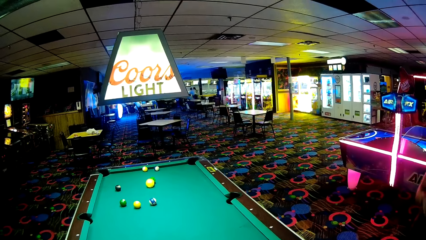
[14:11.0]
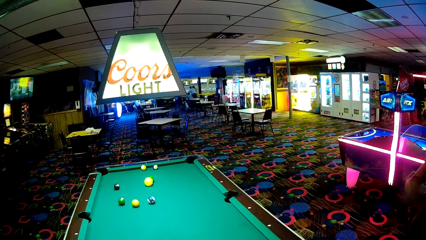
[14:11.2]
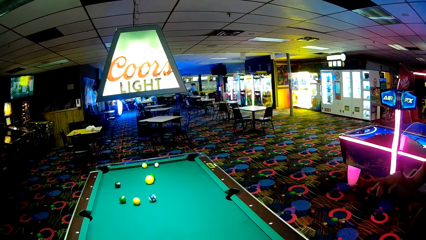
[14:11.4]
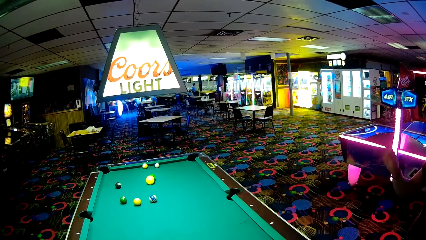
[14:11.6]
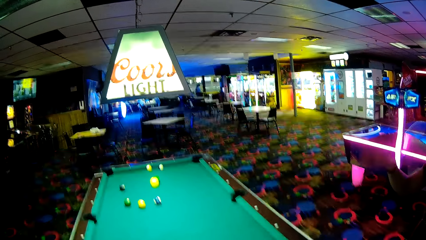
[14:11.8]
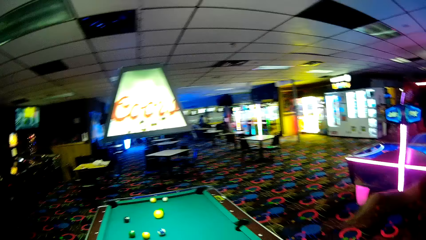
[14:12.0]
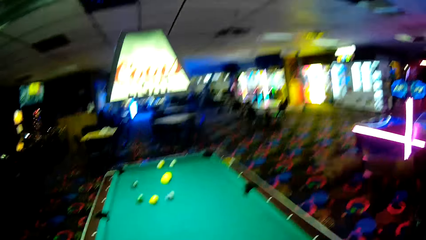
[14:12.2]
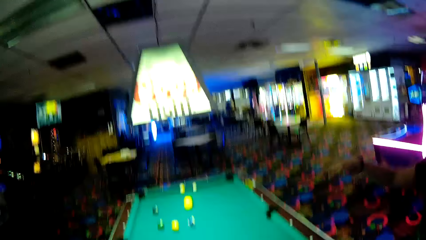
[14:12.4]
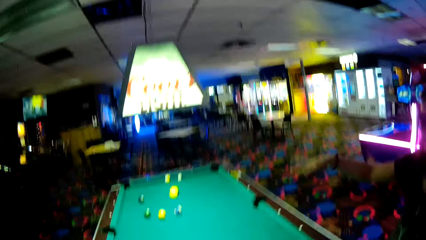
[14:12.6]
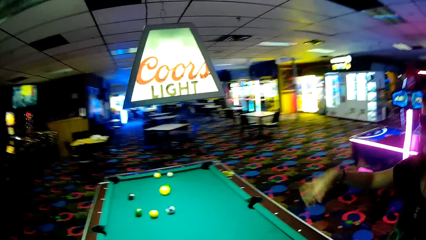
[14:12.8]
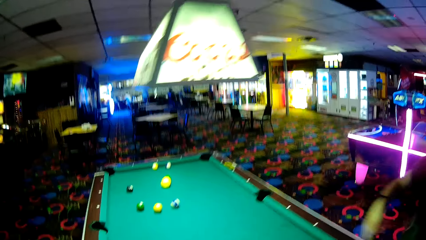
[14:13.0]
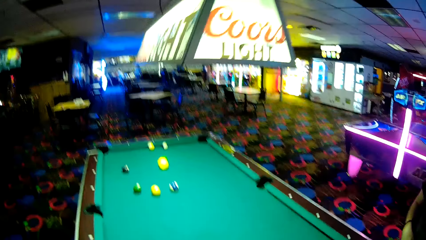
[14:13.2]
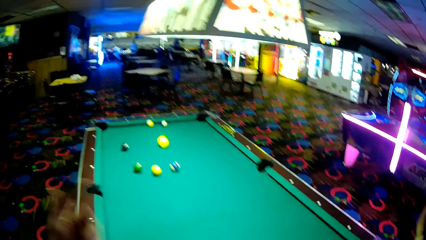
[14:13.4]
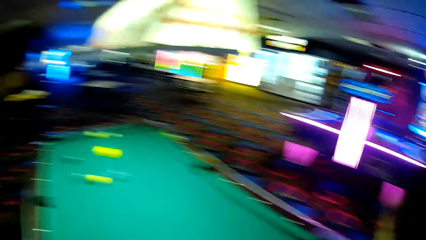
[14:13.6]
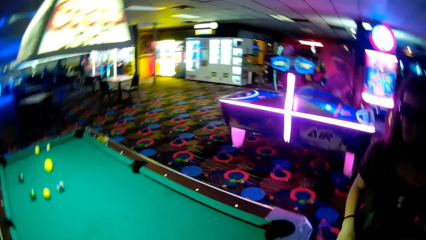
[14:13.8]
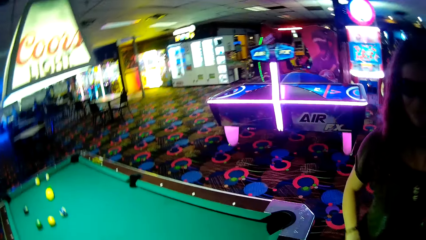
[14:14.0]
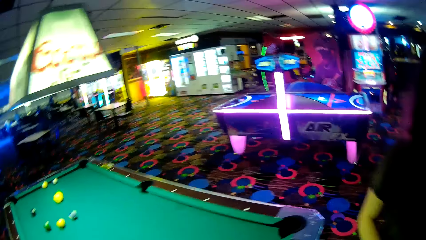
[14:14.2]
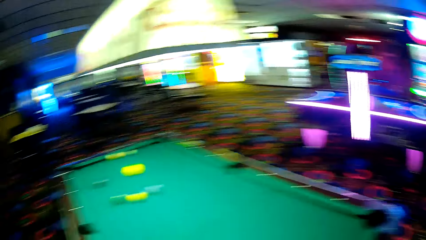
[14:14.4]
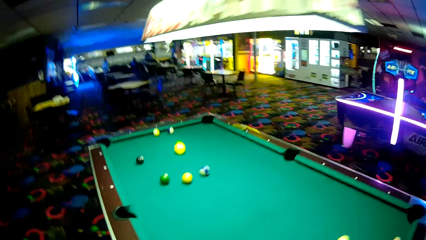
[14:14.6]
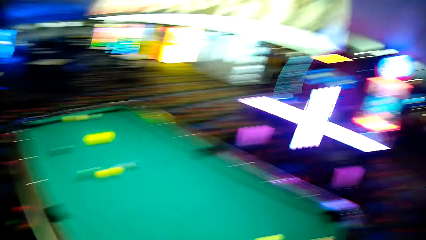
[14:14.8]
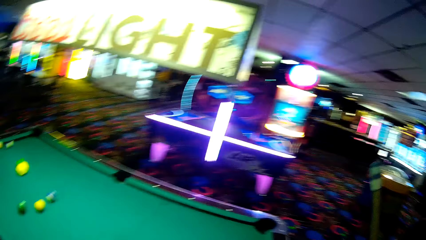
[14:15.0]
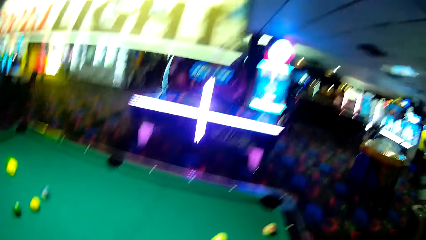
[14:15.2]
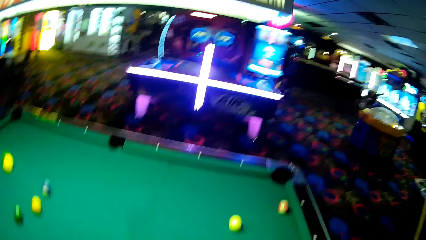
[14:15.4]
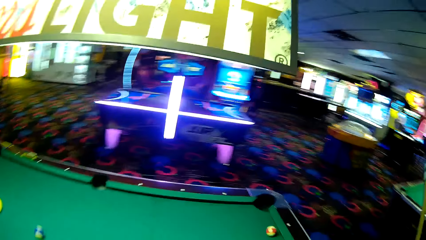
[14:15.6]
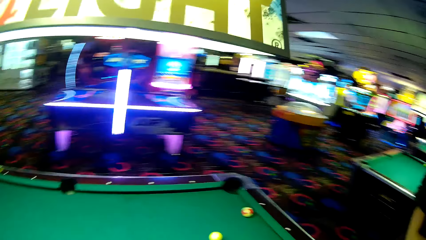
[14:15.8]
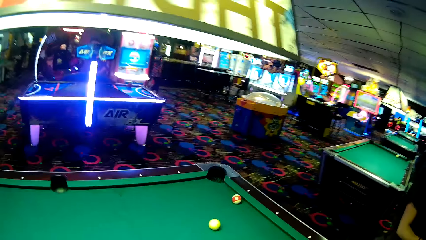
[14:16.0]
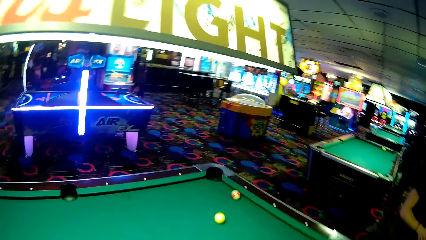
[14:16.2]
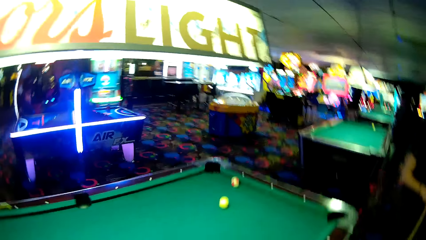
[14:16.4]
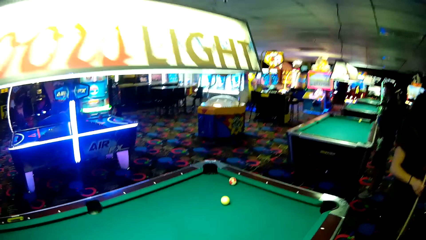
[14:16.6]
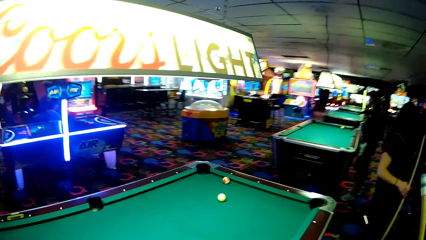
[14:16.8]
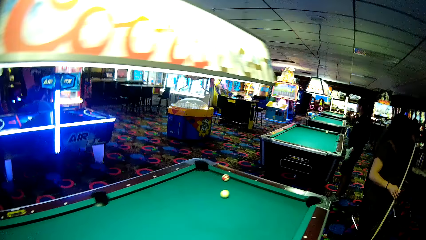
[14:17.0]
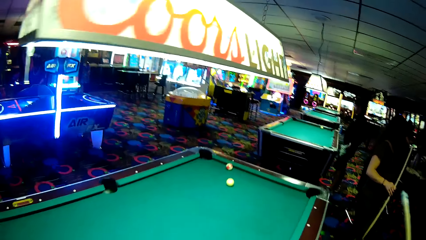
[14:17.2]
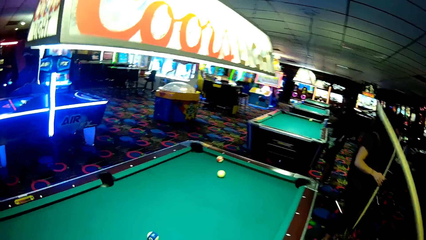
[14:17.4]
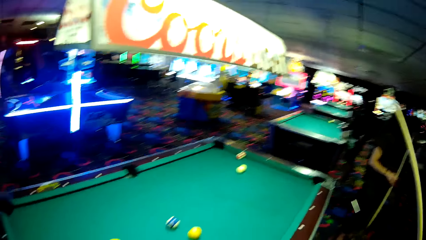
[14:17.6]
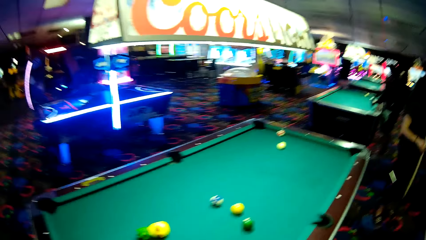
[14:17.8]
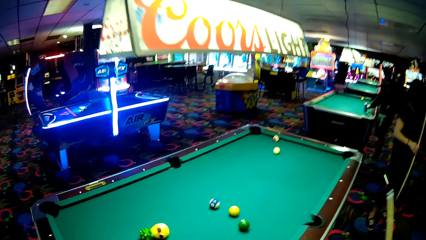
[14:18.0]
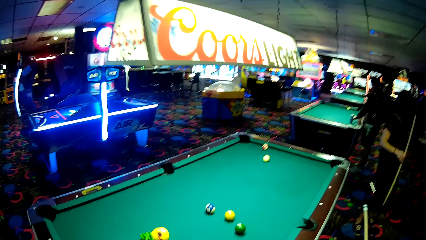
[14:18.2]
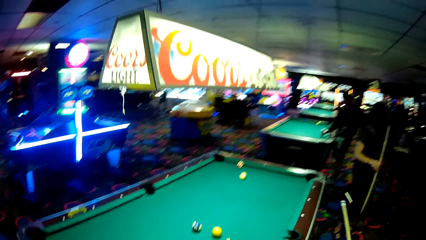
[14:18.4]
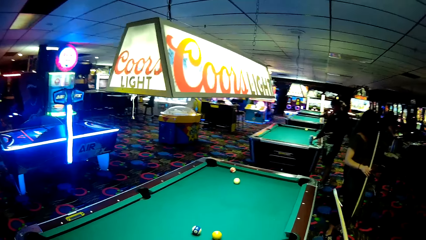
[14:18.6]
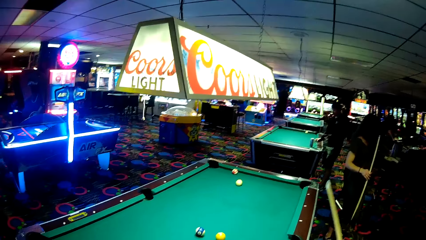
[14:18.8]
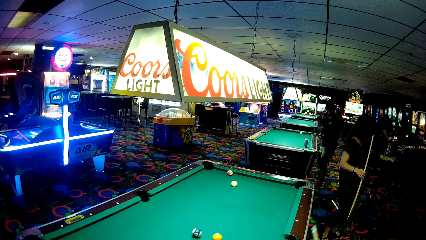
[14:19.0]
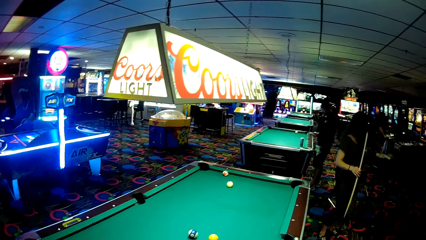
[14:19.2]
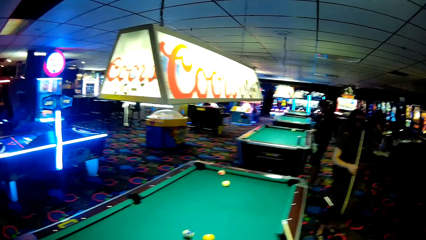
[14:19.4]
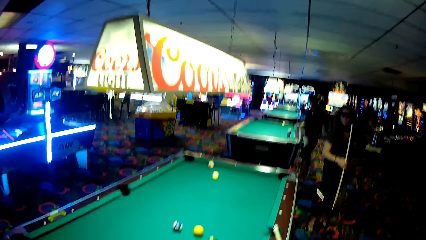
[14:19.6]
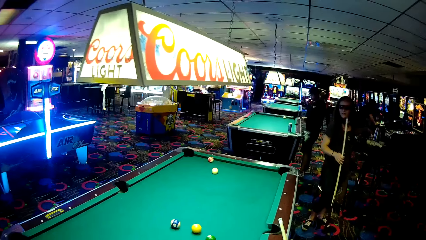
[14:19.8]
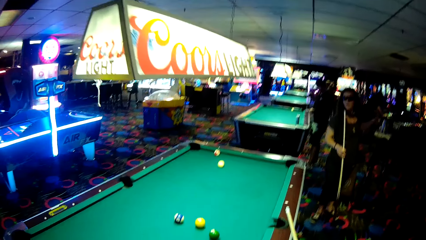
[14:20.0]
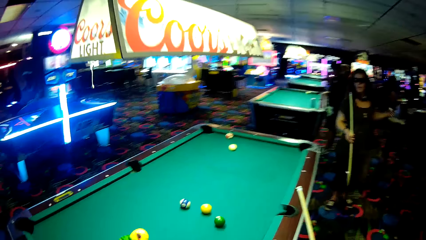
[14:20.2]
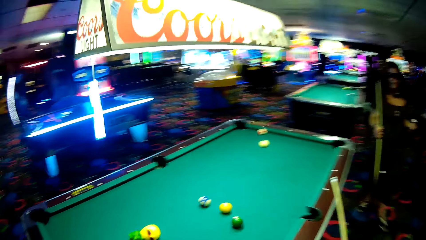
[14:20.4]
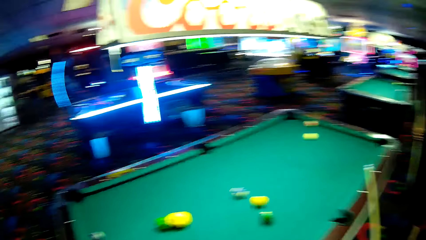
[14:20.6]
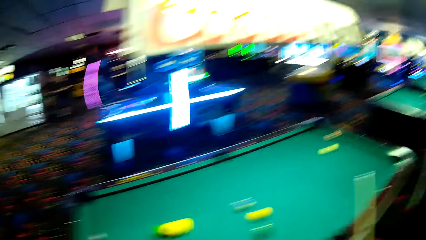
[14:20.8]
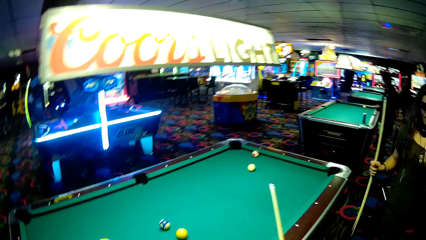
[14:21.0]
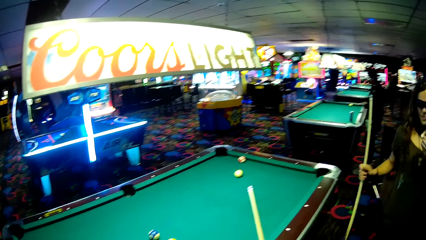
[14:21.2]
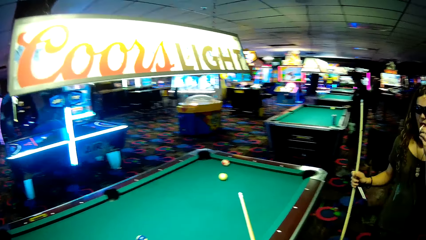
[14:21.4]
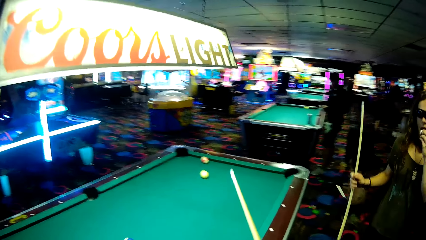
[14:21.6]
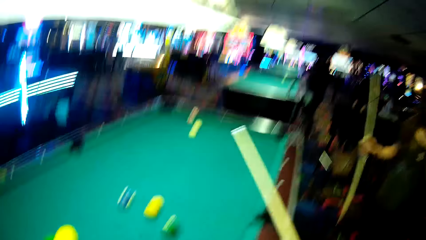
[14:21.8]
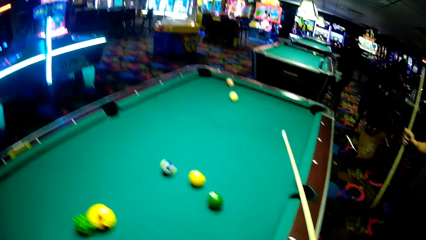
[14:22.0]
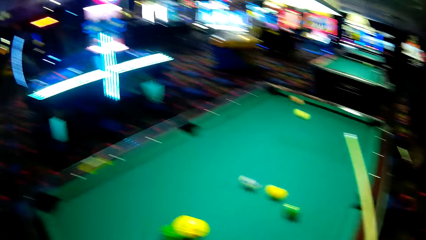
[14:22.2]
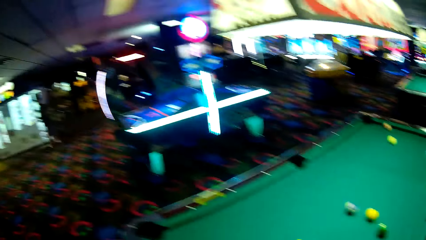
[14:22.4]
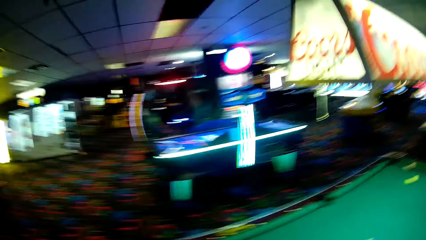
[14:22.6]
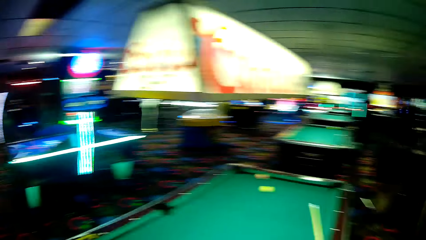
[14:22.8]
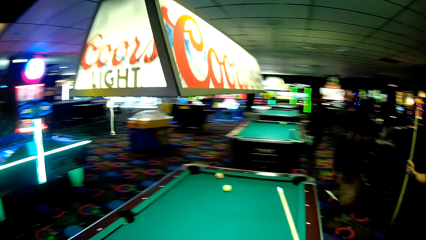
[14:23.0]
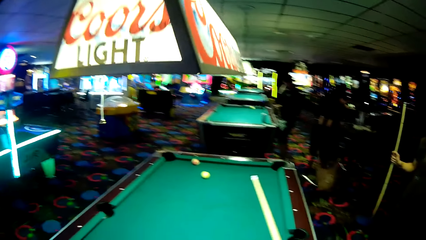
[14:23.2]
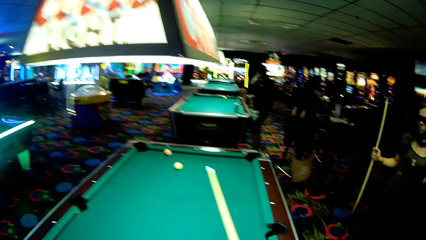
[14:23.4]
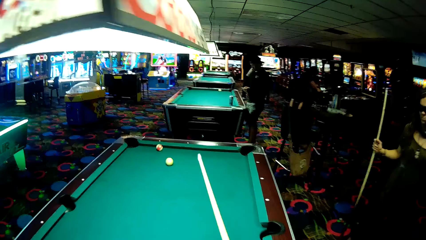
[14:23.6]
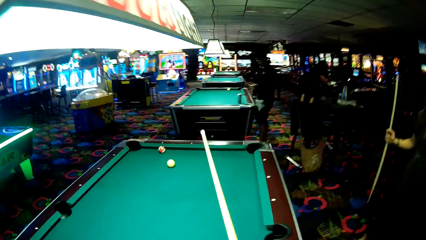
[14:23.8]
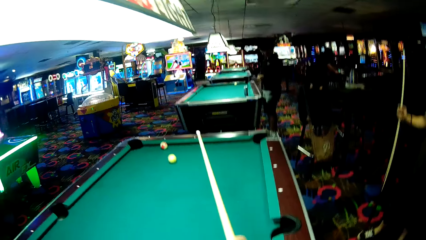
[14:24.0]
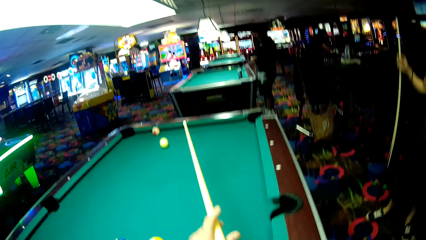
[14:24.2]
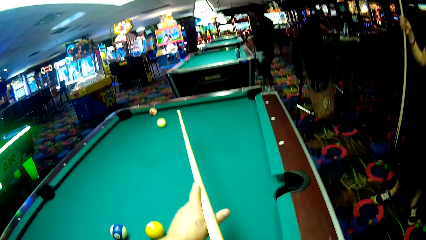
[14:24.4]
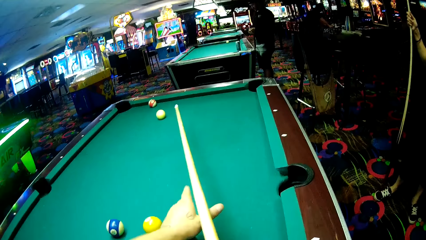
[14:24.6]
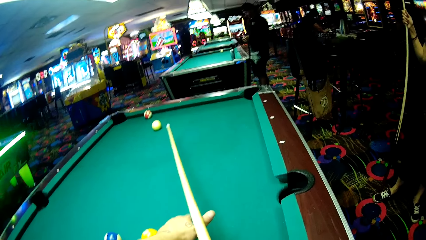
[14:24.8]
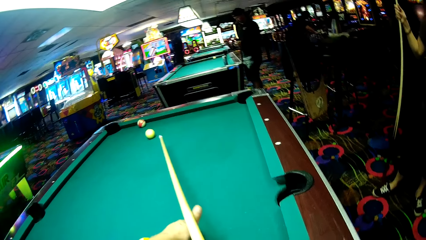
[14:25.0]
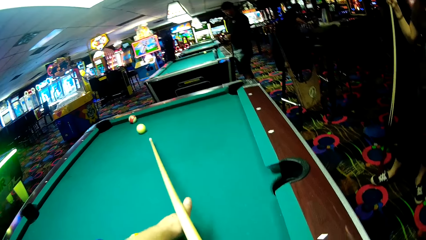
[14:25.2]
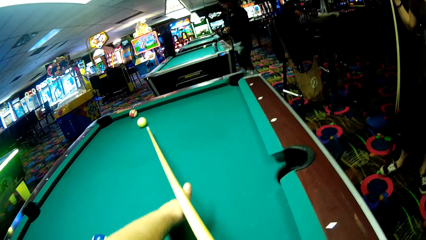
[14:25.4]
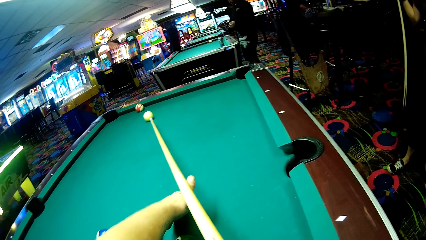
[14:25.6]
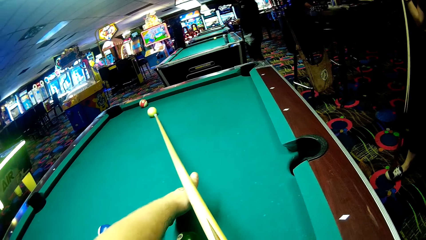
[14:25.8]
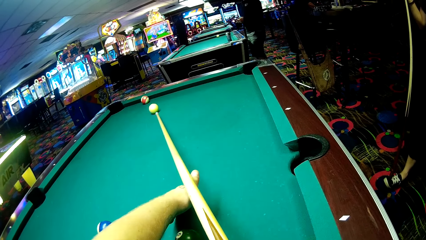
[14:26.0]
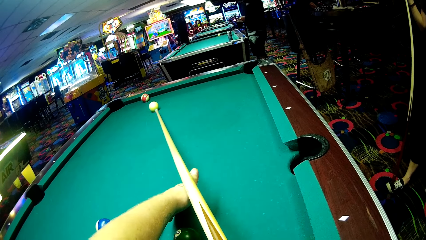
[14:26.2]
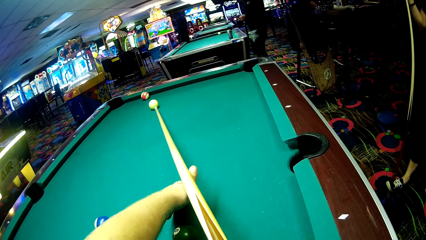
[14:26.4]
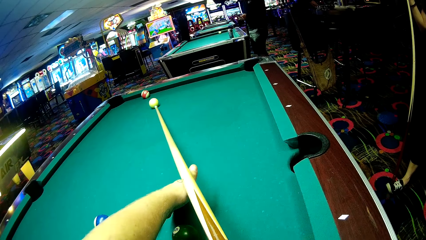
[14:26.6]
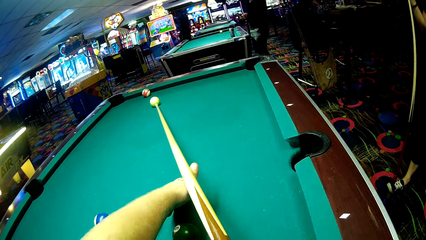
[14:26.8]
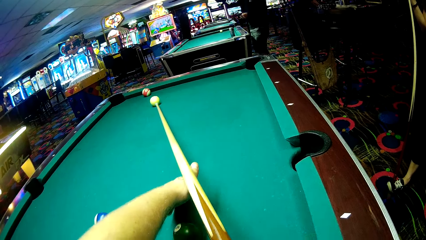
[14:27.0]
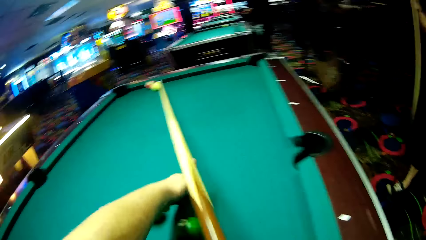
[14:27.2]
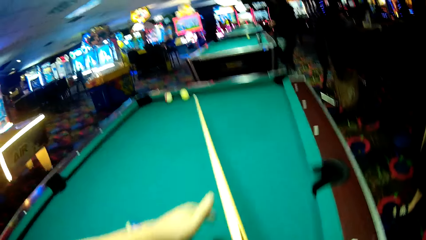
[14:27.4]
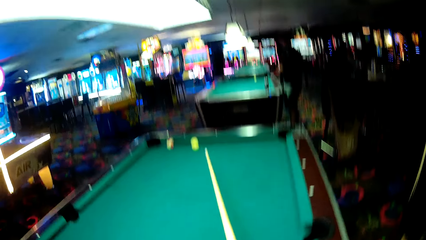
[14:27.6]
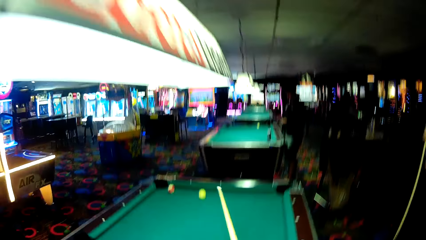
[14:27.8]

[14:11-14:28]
The camera wearer looks around a casino. A lady moves her hands over a pool table. The camera wearer walks around the casino. The lady walks around the casino. The camera wearer looks around the casino. They play a pool table game. They push a ball on the pool table.
